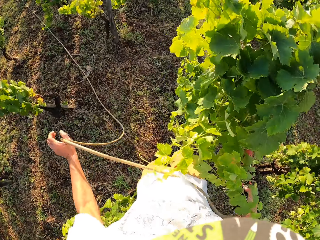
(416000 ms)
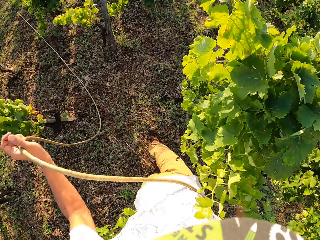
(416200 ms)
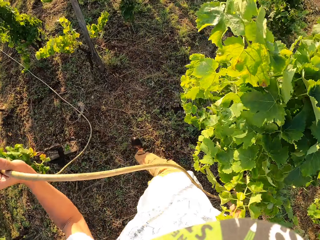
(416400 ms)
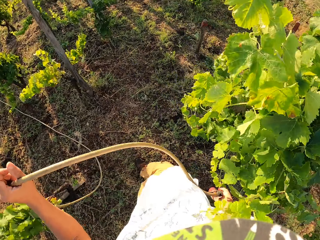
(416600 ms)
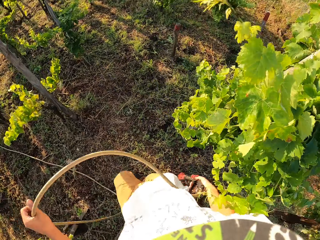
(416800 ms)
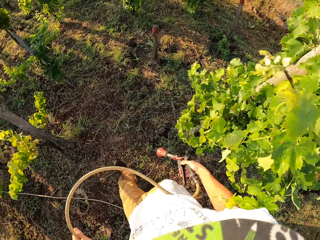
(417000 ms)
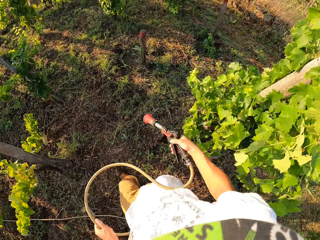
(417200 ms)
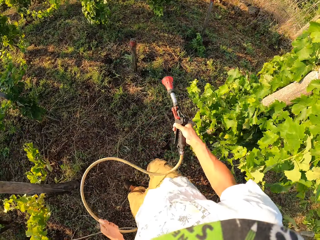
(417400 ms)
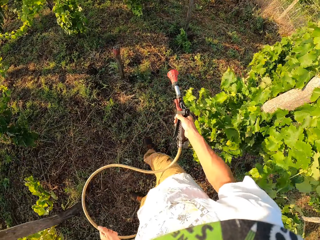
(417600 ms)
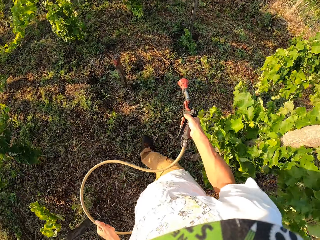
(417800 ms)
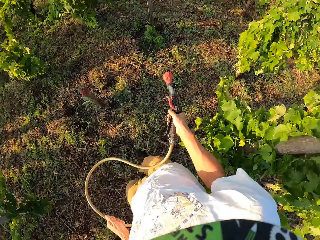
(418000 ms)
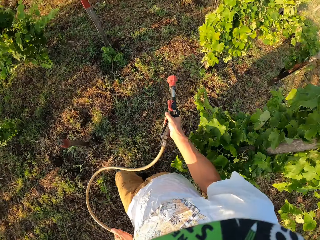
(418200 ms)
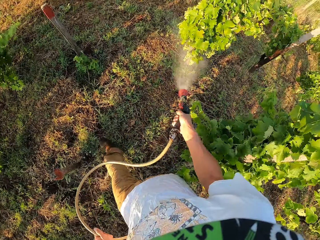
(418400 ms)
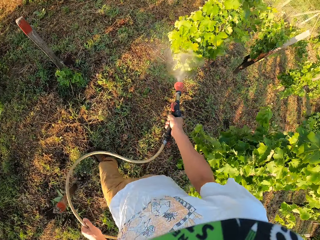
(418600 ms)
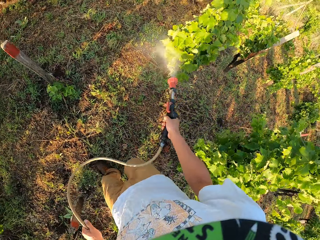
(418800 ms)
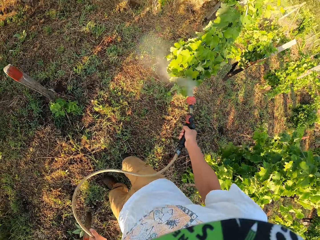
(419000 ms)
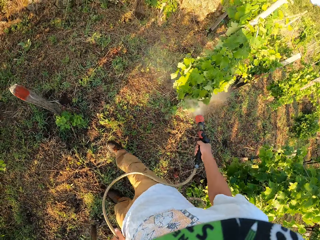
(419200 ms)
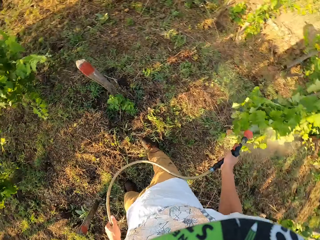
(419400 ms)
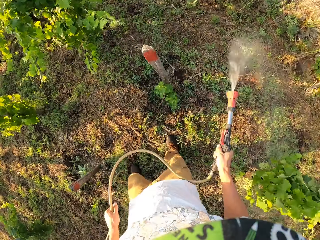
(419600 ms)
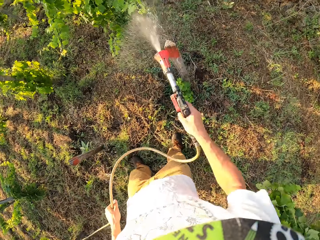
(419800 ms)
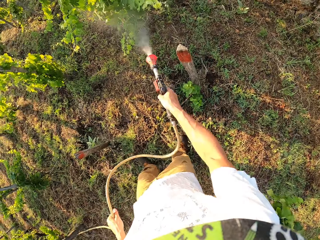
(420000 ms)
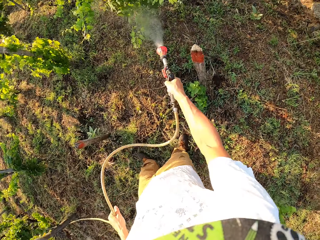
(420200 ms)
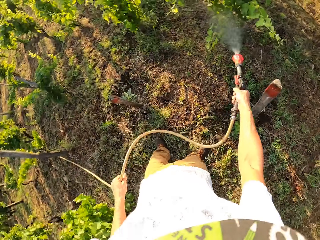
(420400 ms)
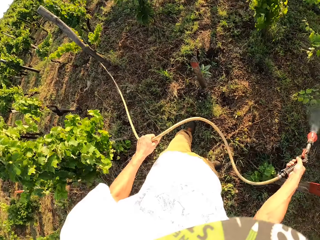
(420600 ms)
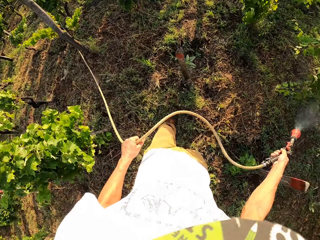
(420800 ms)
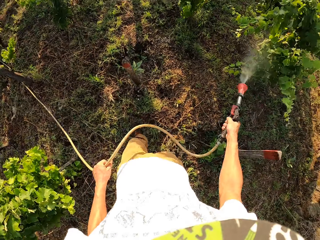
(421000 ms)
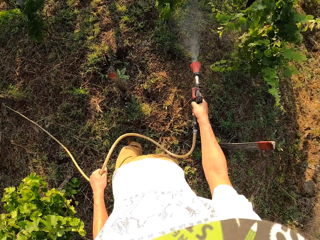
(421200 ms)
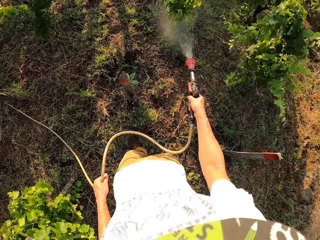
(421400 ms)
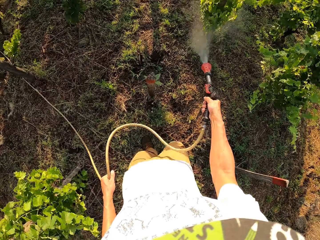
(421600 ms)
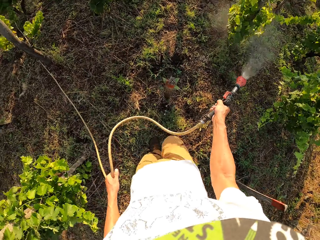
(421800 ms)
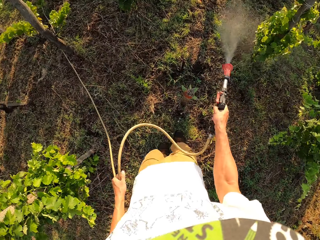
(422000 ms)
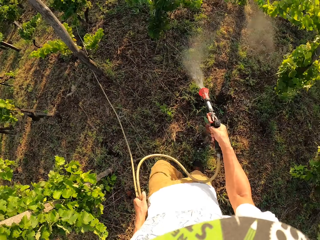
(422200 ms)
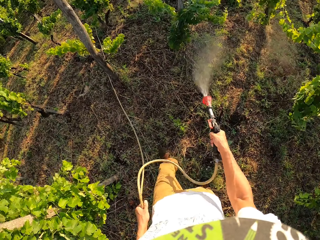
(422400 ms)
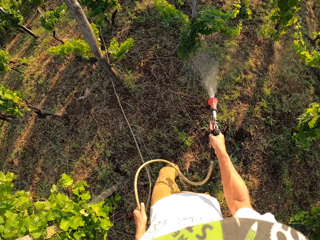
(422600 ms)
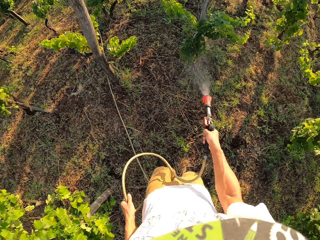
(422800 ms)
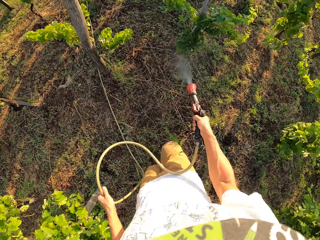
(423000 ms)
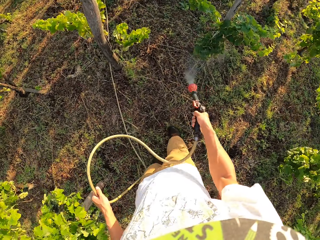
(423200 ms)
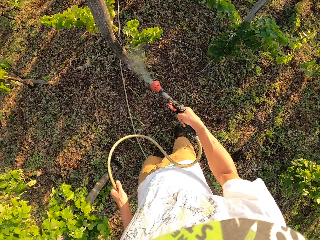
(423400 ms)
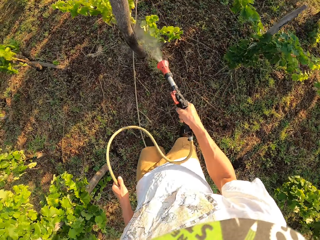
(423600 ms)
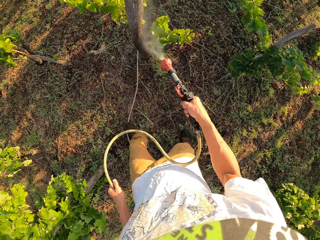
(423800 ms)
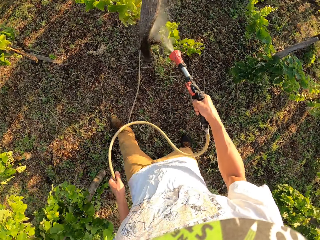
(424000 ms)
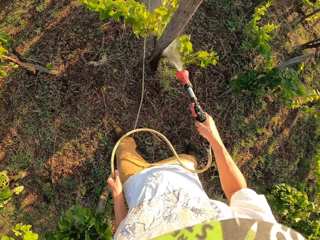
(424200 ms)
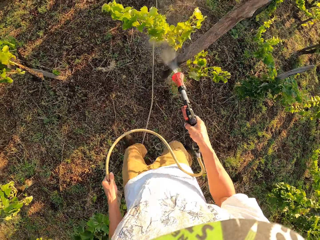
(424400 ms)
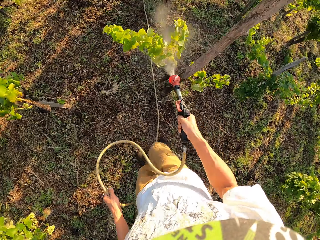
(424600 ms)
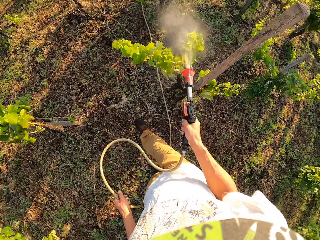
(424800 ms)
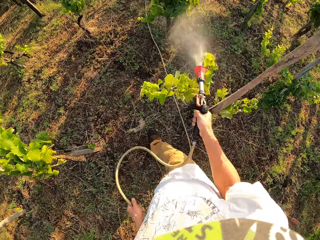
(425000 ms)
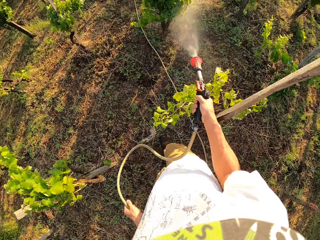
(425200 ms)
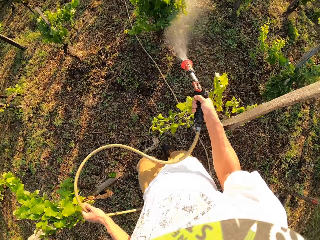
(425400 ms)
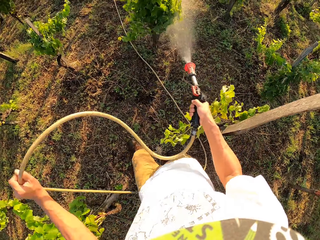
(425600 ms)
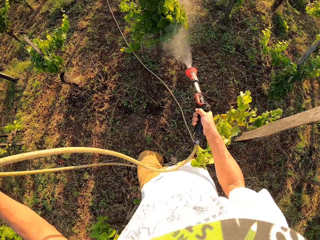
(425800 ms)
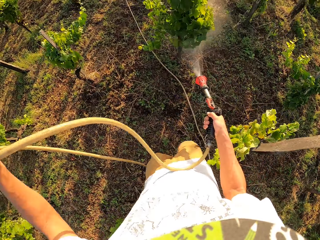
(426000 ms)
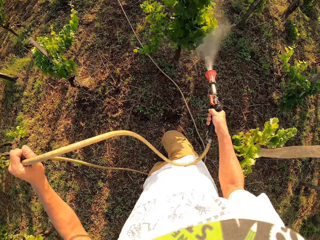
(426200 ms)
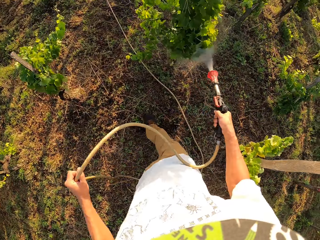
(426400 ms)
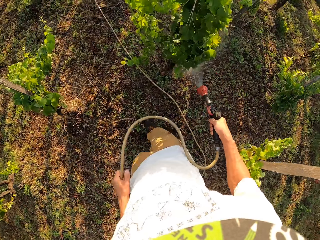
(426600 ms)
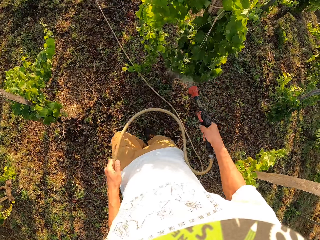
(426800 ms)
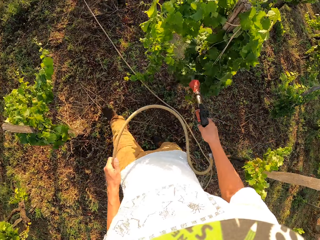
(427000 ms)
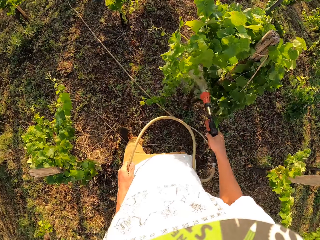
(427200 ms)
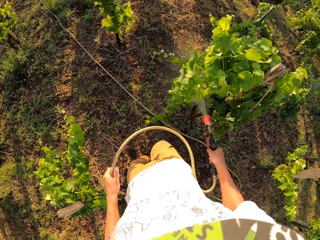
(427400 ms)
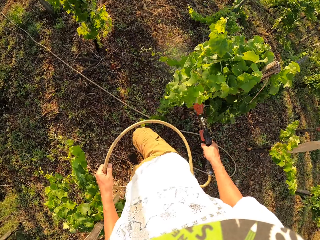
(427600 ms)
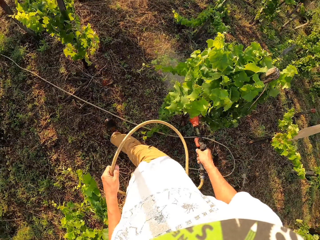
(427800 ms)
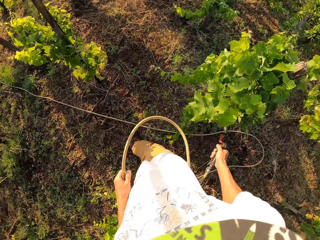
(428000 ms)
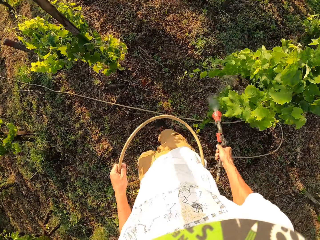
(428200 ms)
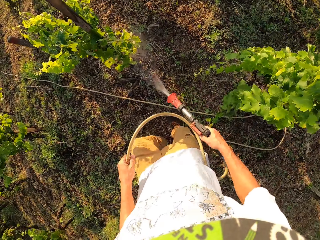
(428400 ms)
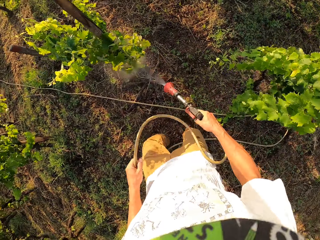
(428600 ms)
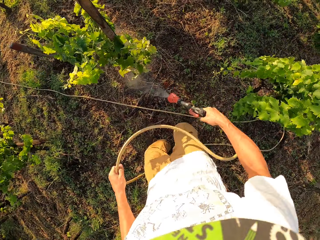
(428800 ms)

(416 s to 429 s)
The camera wearer adjusts the sprinkler pipe on his left hand. He turns off the sprinkler again. He takes a few steps forward with the sprinkler turned off. He continues to water the field. He adjusts the sprinkler pipe on his left hand.

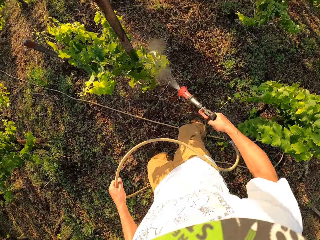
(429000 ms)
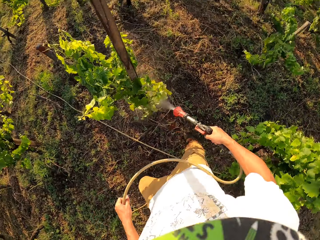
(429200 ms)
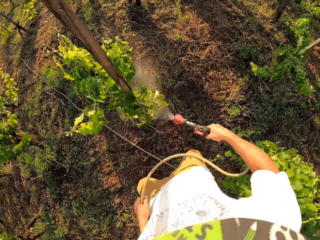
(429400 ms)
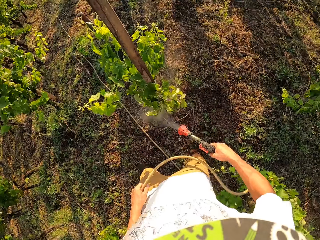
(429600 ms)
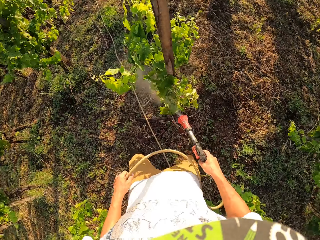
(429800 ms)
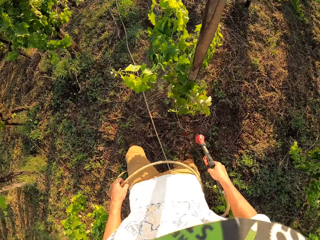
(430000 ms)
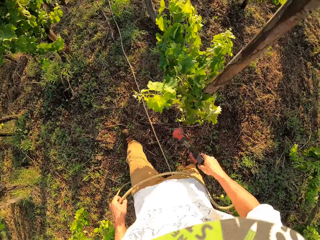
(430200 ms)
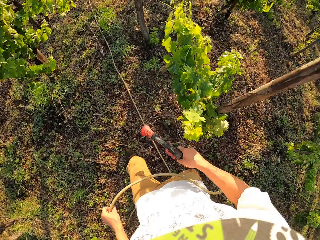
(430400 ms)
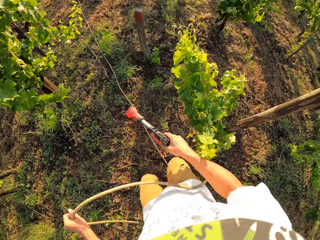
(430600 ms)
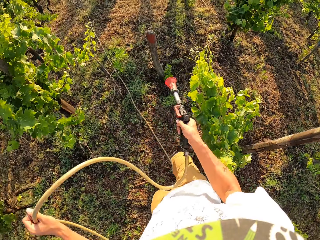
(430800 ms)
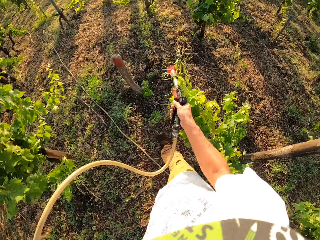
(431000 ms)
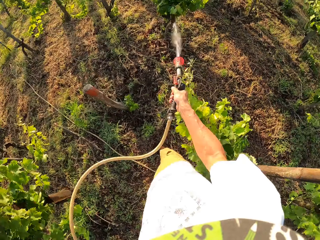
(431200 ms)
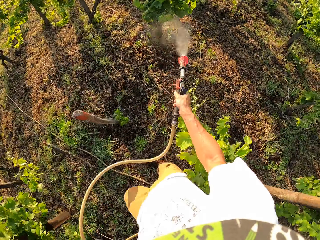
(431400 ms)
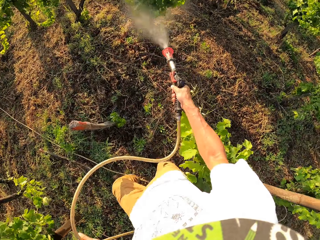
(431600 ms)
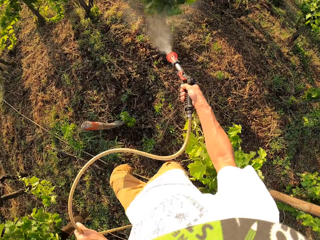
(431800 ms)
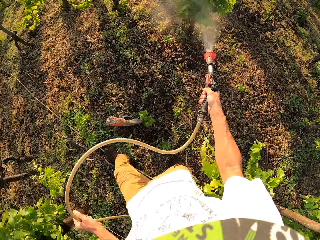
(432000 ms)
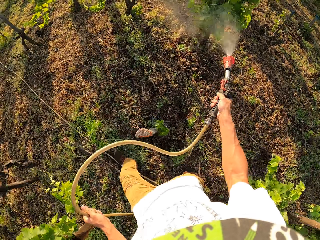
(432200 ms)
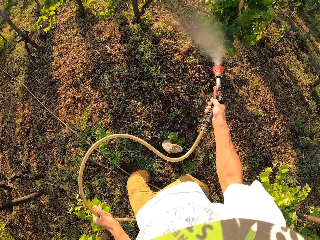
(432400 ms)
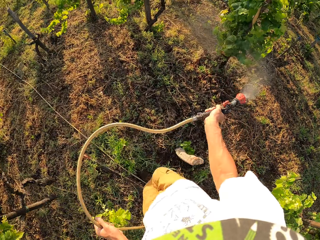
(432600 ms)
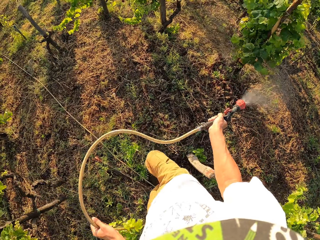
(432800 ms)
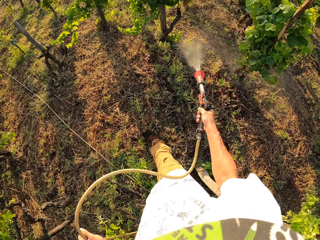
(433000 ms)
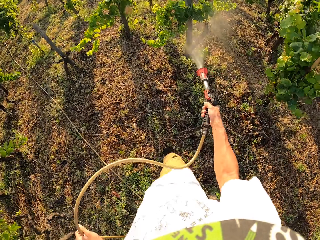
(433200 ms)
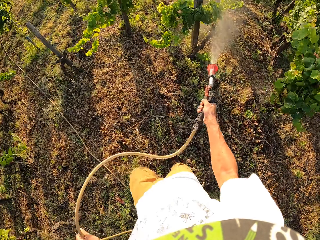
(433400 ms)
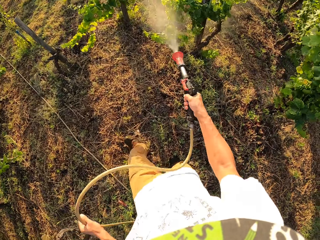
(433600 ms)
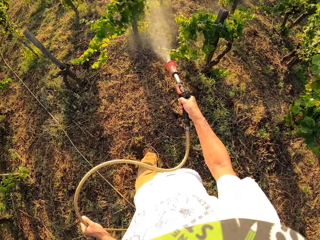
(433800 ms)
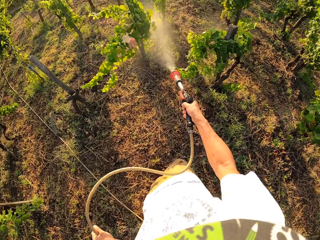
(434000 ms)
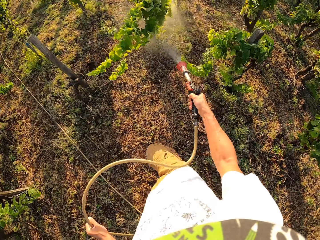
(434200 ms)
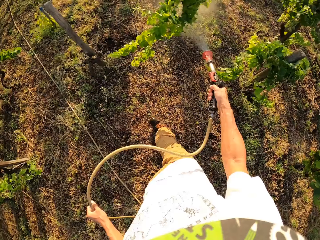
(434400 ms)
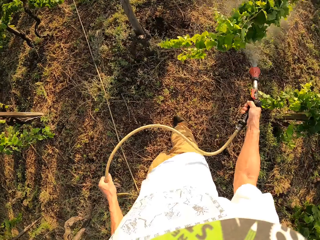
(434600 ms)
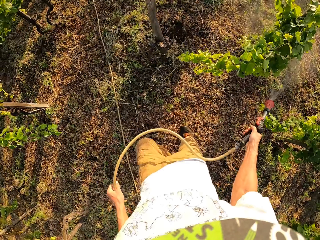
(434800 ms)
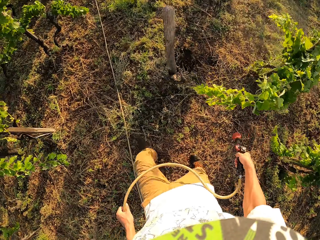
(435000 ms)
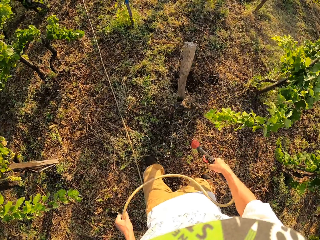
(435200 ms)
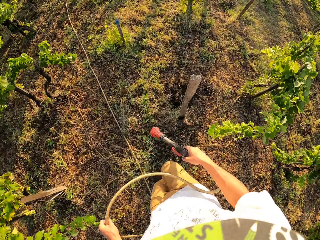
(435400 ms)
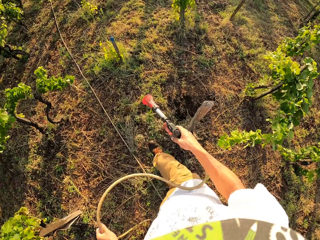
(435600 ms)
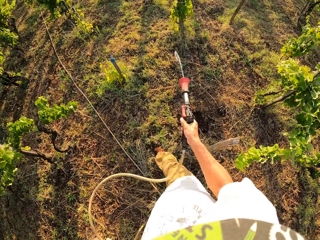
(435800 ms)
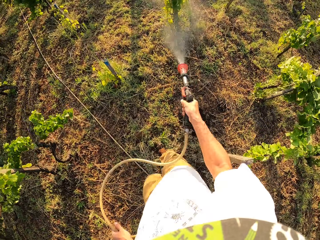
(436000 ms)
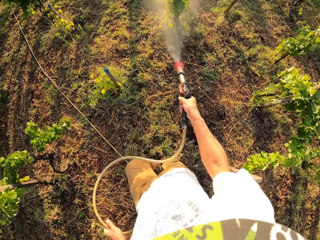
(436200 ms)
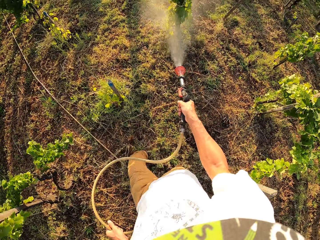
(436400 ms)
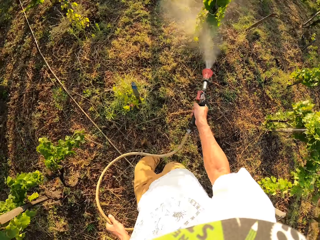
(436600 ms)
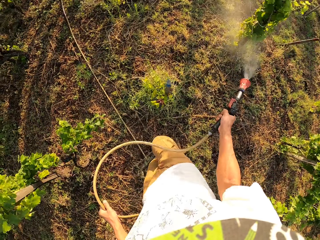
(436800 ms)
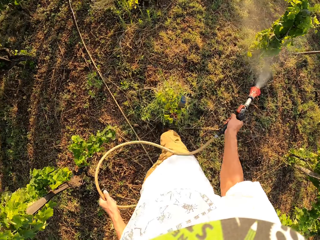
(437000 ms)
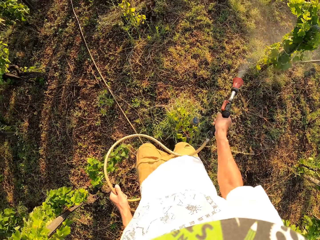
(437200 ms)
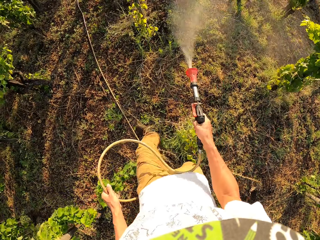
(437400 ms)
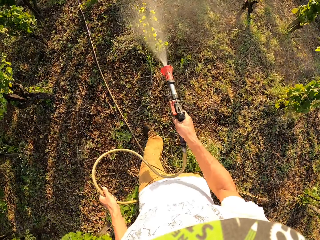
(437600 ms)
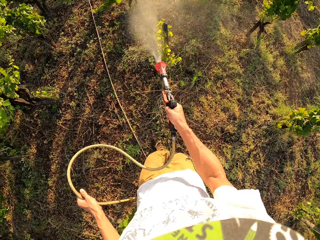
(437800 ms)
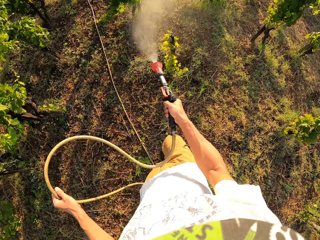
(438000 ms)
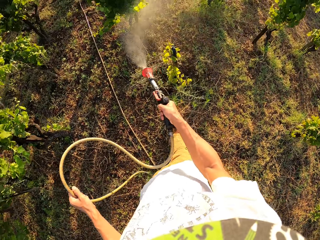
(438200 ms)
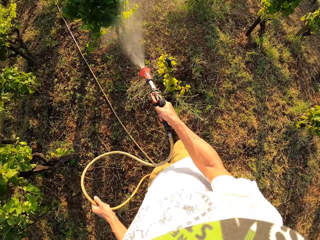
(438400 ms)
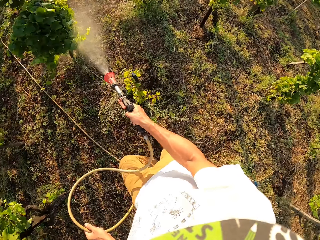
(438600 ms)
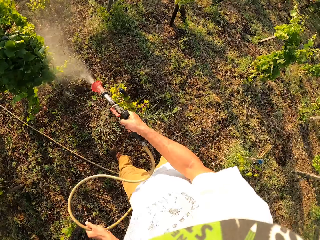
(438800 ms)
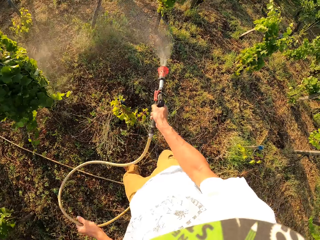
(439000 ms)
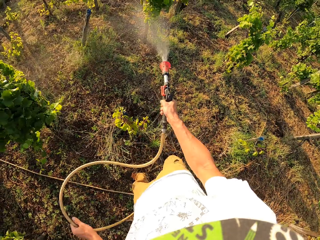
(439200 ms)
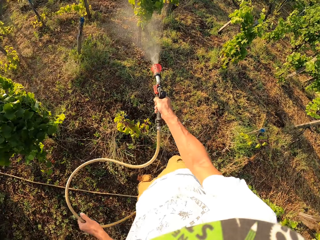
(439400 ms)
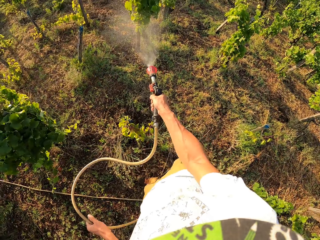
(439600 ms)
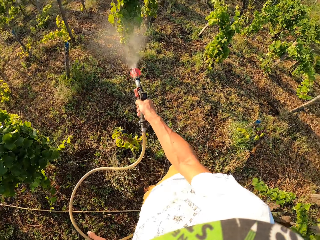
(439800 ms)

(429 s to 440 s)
The camera wearer takes a step forward with the sprinkler turned off. They turn off the sprinkler again. They continue to water the field. They turn off the sprinkler again. They move the sprinkler by the left of a stick. They continue to water the field.
